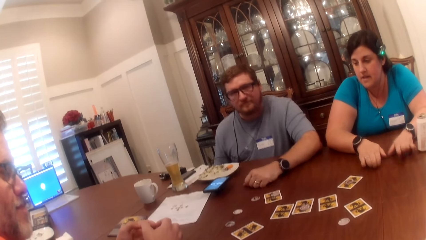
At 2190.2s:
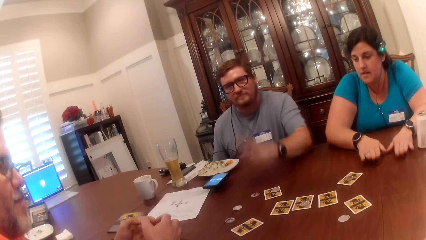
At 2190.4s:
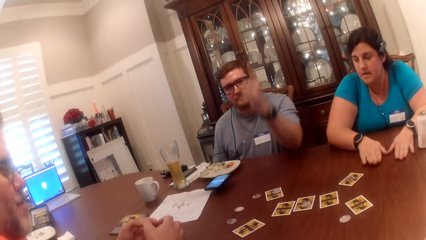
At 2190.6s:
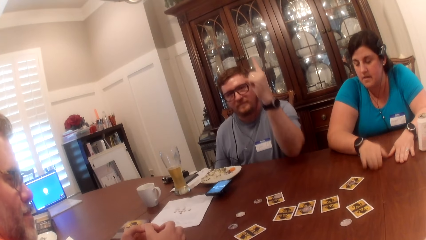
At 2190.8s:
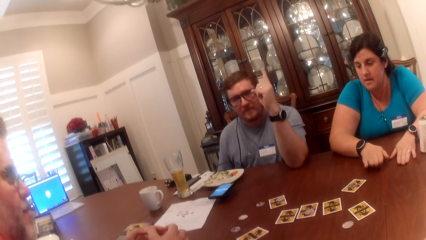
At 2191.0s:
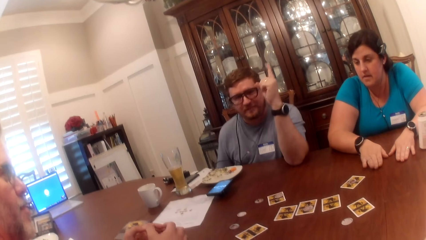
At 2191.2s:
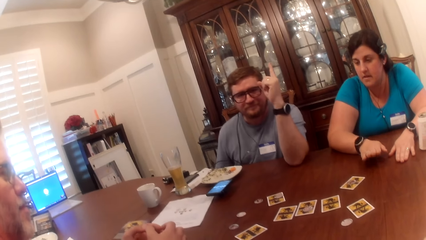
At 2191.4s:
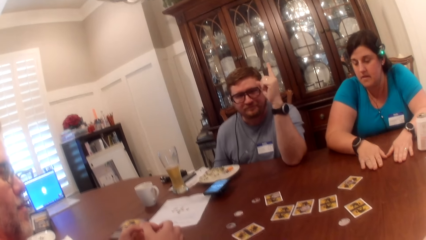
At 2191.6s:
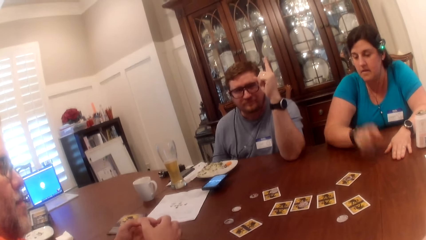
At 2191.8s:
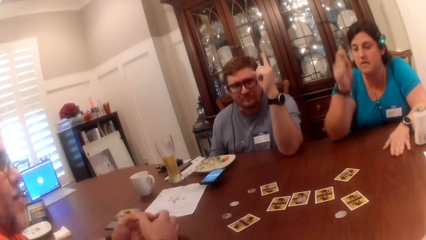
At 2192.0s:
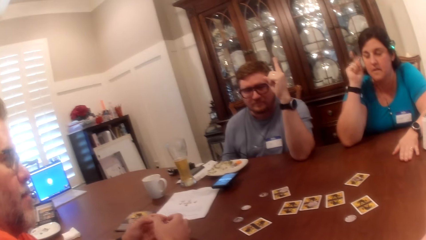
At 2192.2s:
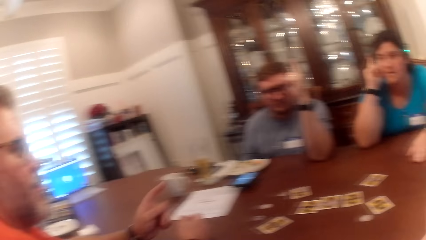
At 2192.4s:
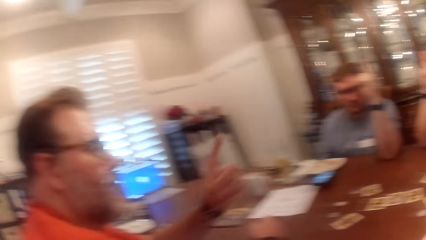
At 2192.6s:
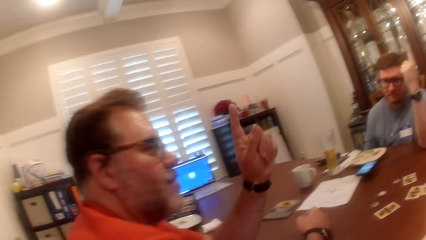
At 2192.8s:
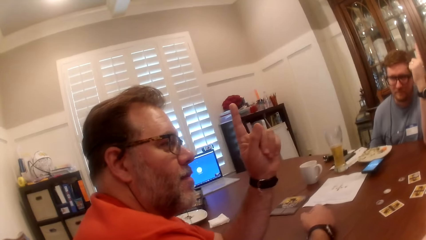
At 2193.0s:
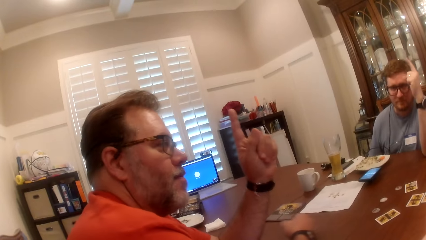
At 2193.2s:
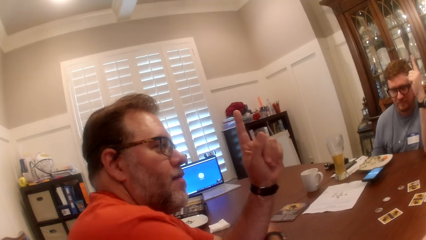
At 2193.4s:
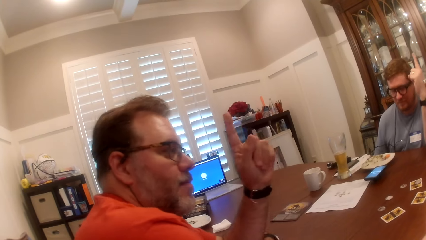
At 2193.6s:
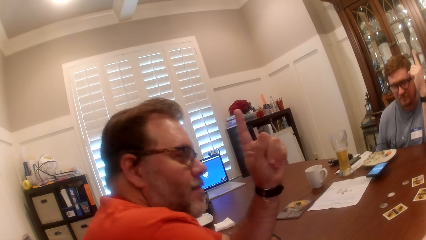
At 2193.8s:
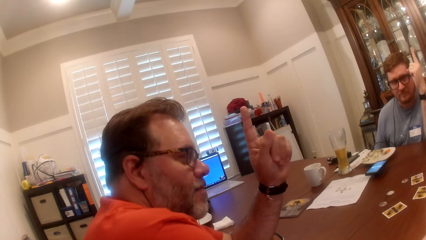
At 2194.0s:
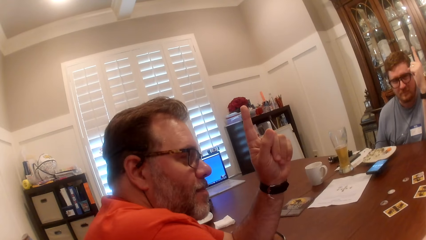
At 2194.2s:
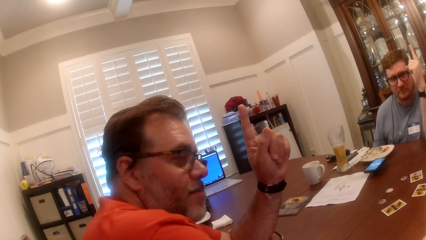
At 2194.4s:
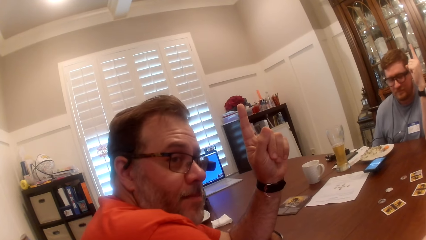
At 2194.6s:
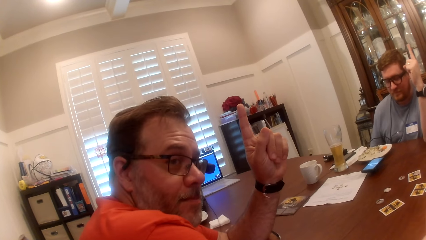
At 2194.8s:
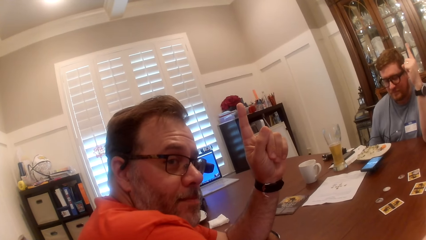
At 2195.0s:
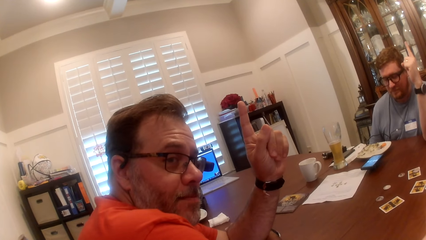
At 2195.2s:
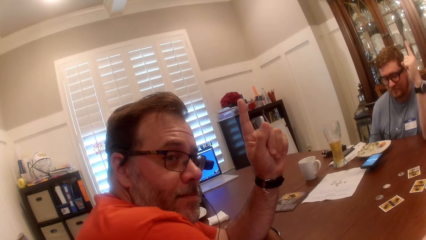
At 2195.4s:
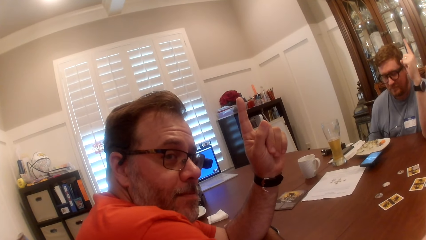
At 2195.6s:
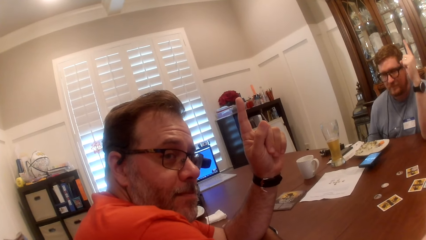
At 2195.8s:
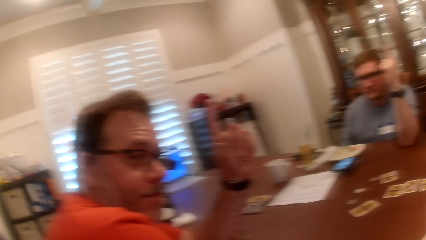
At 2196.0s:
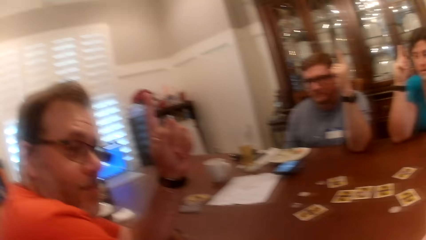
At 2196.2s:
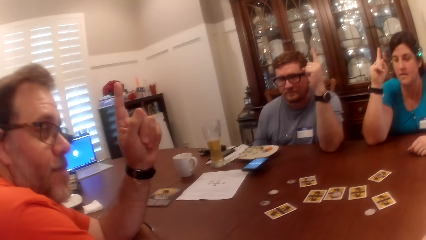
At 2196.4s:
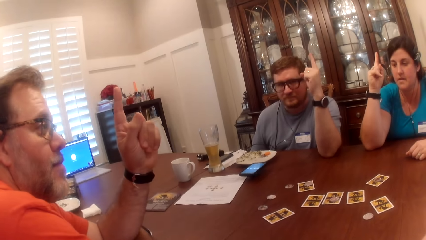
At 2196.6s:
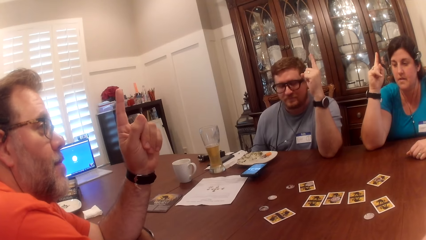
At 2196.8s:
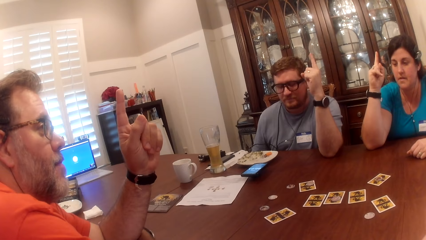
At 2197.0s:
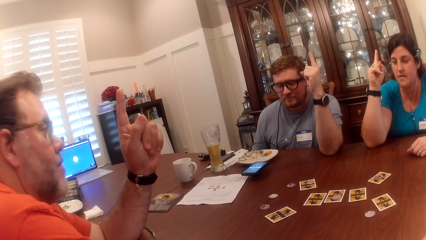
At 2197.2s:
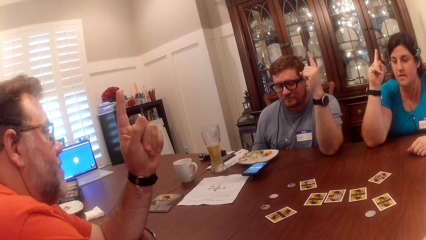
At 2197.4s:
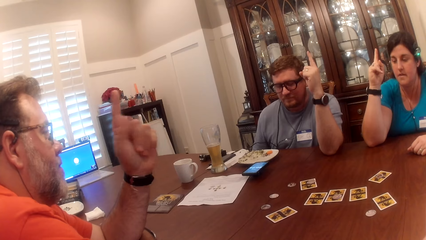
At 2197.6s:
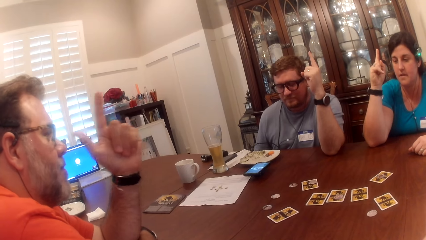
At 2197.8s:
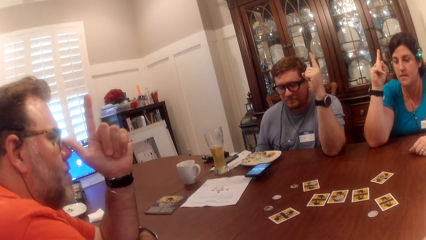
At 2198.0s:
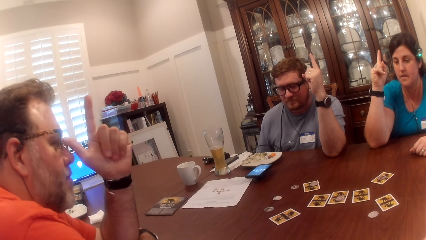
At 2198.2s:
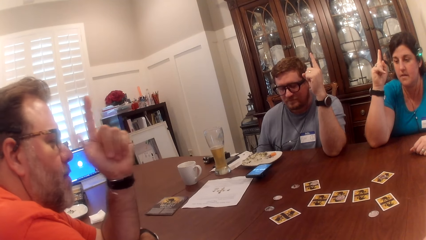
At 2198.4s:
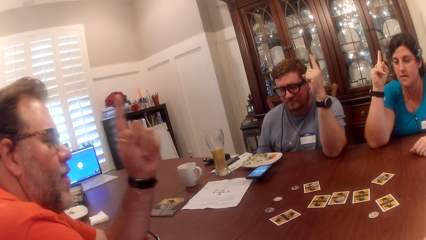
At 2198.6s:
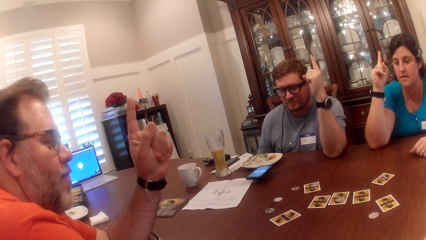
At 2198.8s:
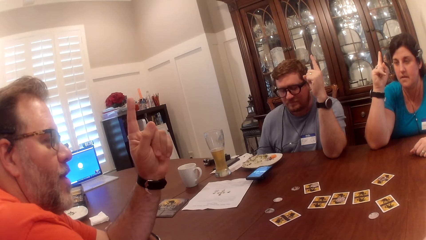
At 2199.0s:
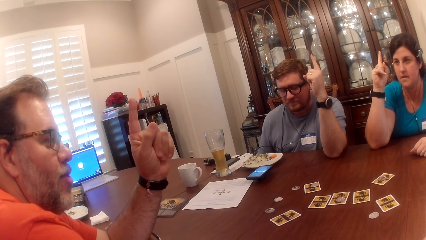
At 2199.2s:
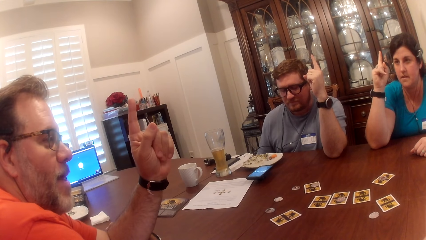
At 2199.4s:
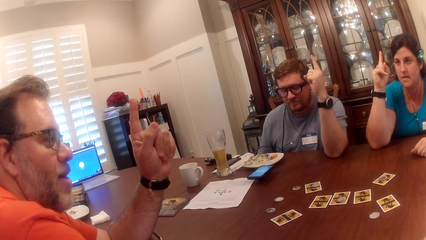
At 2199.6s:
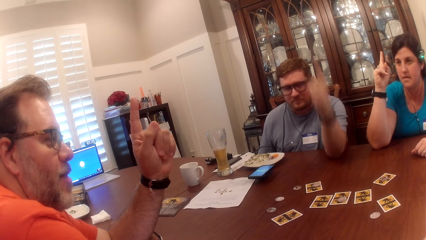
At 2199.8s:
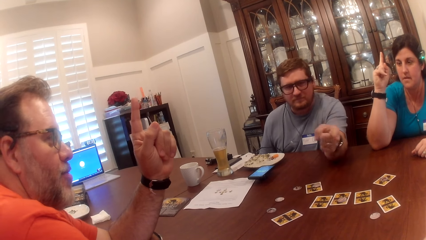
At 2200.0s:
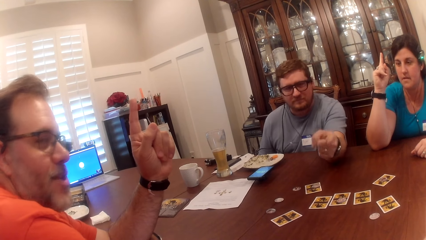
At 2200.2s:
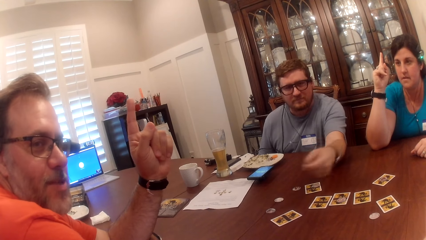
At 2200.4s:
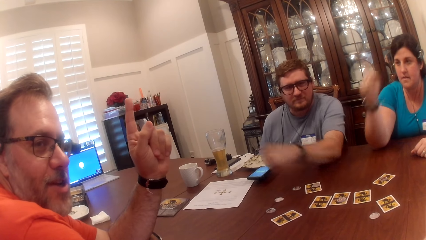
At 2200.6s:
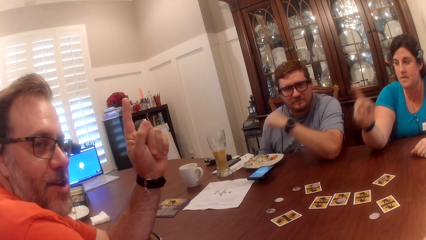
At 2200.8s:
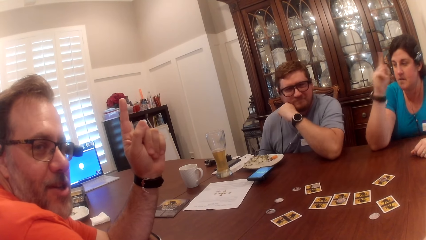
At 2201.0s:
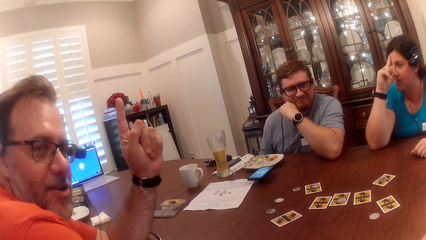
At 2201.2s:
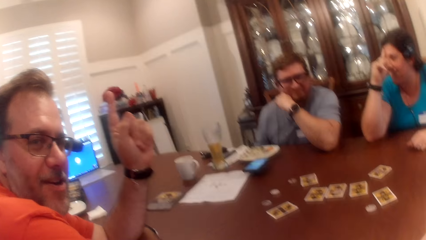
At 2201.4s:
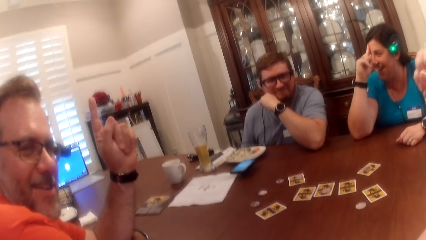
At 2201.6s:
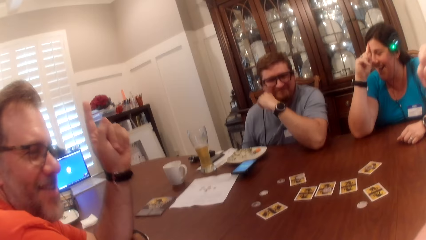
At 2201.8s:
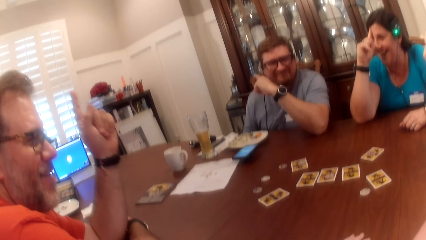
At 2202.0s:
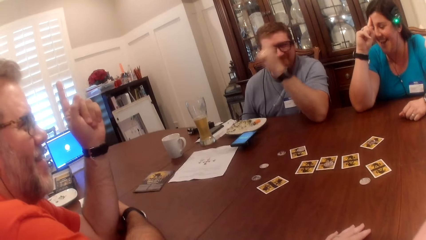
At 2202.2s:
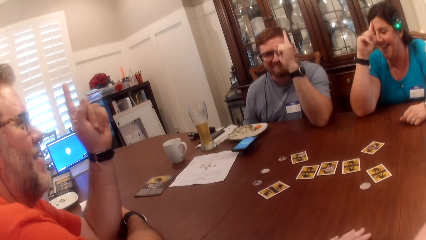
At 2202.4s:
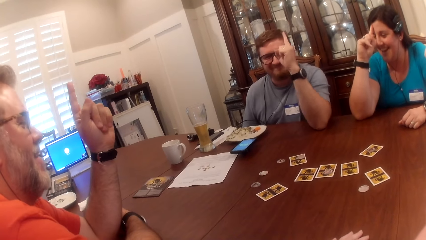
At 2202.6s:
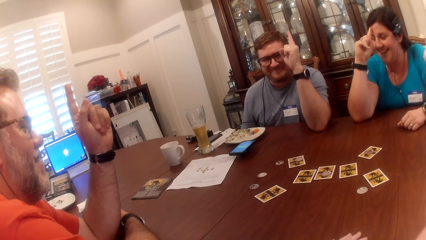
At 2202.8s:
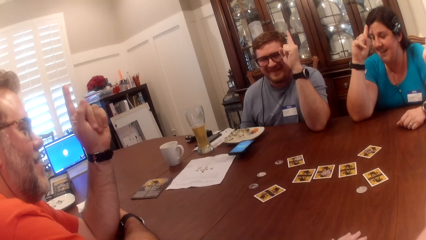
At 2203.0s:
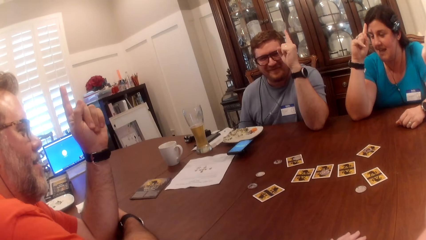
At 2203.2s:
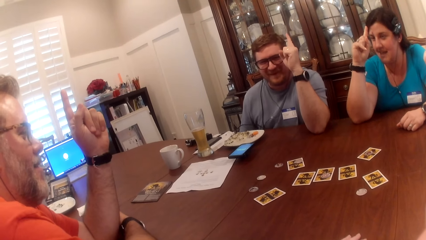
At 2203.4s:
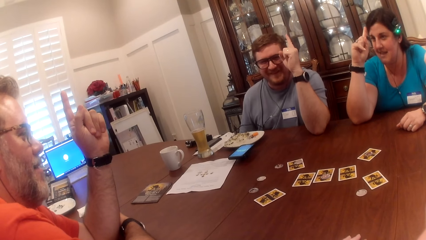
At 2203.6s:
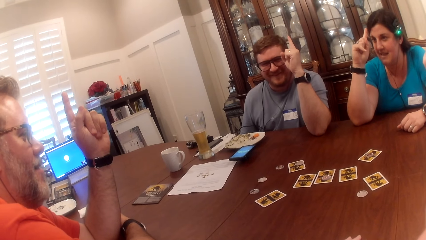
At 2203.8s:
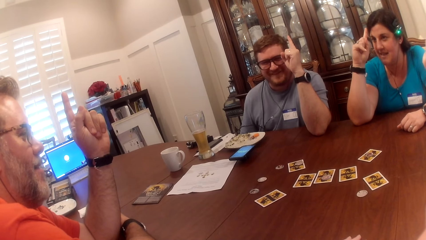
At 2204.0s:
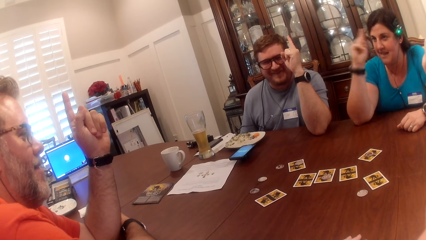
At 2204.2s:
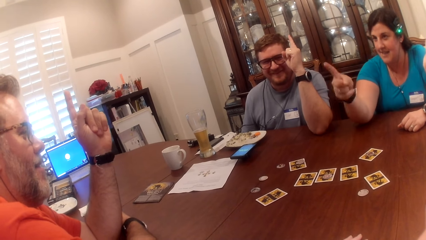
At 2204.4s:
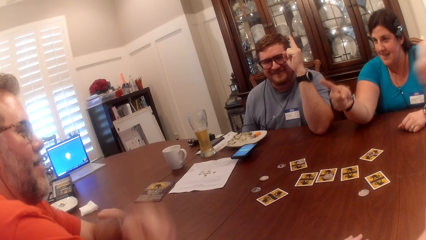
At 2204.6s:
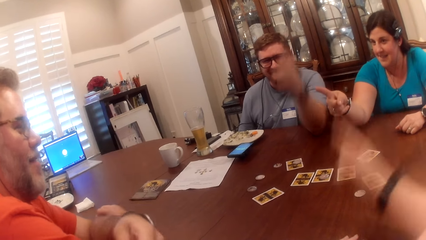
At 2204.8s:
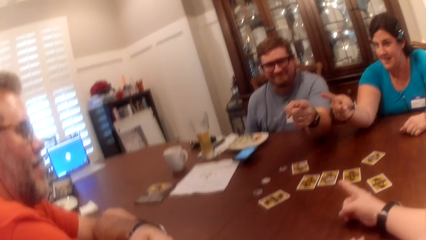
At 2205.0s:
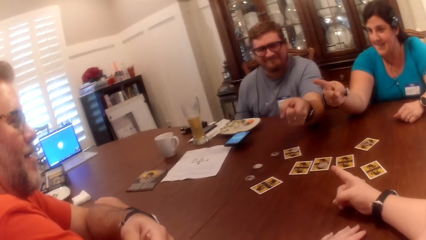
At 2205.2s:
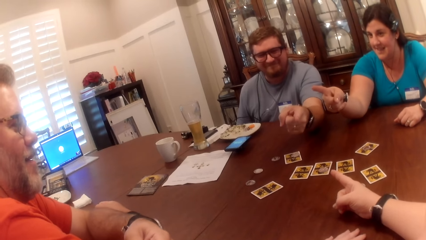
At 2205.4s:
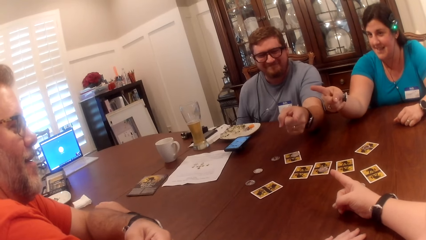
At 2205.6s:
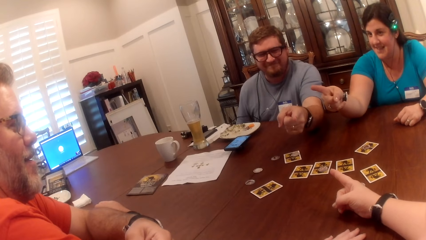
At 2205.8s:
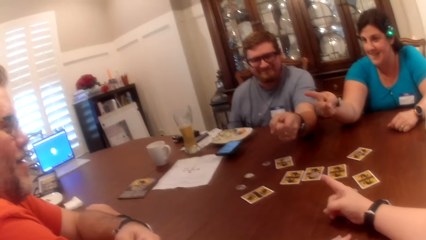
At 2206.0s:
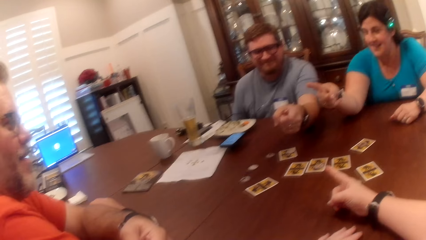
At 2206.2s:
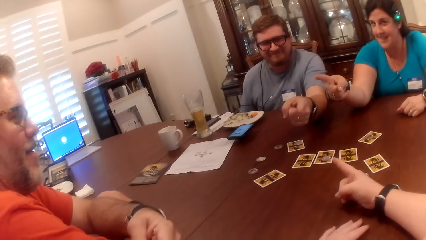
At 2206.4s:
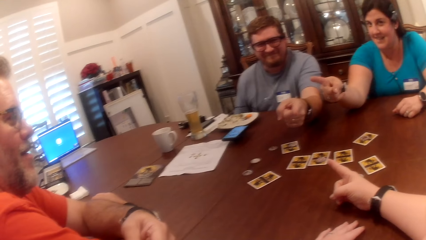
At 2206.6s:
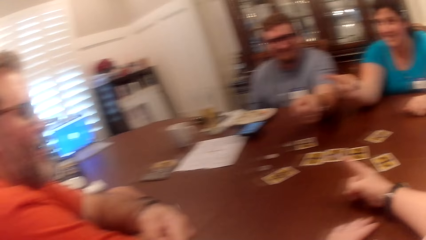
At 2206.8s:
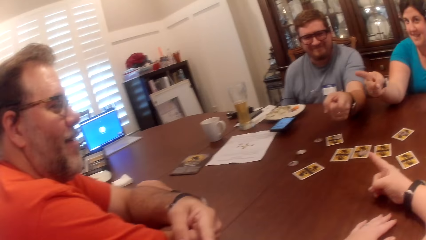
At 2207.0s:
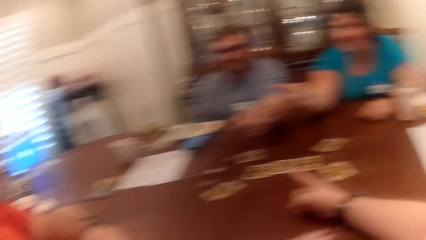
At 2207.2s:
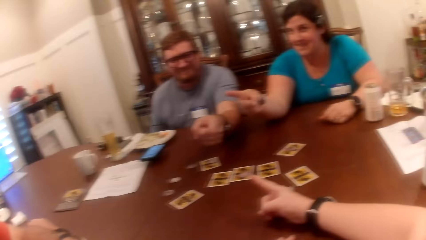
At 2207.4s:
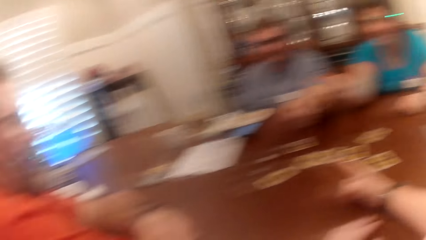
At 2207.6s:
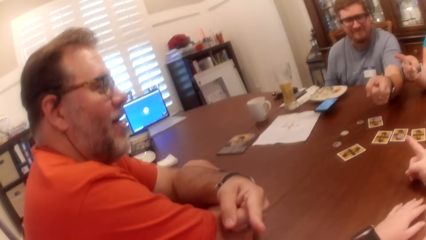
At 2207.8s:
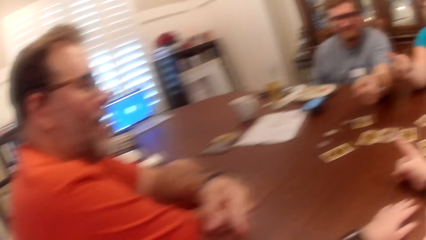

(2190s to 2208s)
A man raises his left hand up and raises his finger. A woman taps on the table with her fingers and raises her finger. She raises her left hand up. Another man raises his finger and raises his left hand up. The camera wearer stares at the other man, the first man and the woman. A person and the other man, the first man and the woman point on the table. The other man, the first man, the woman and the camera wearer point their hands at each other. They do it again. The camera wearer looks around the table.
